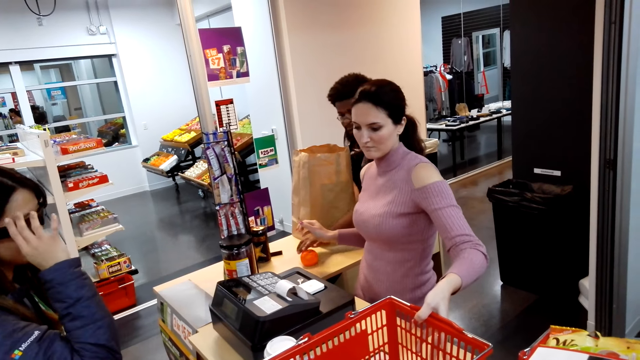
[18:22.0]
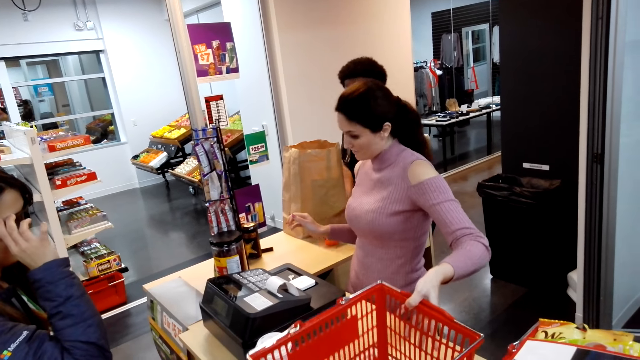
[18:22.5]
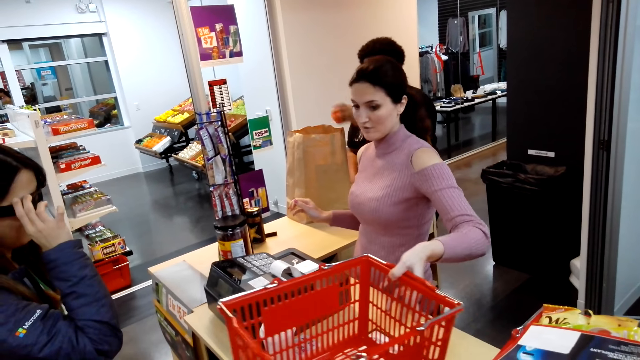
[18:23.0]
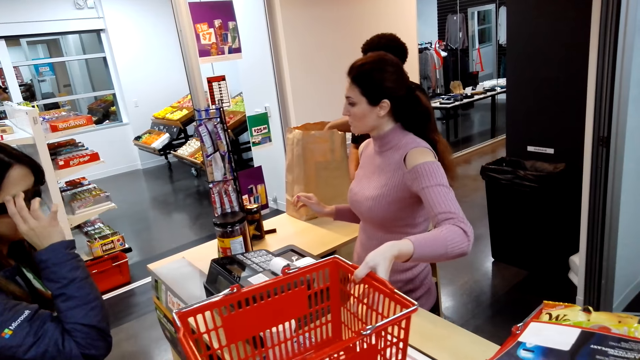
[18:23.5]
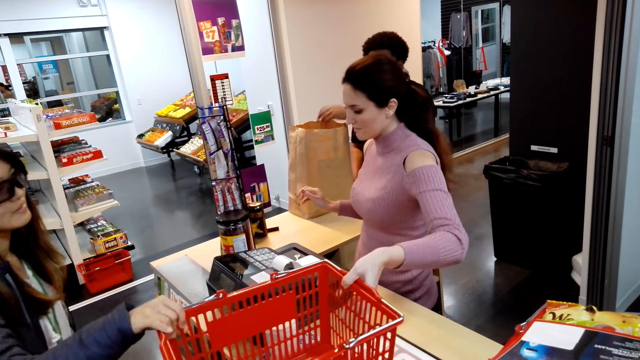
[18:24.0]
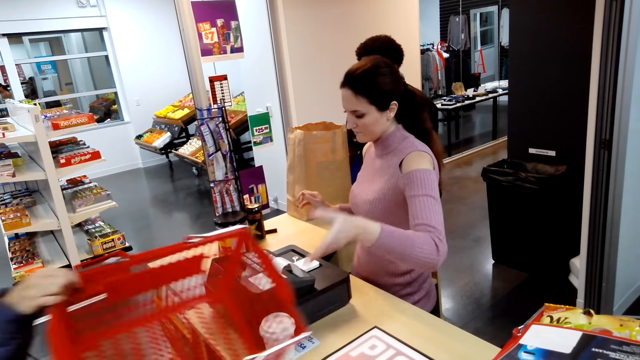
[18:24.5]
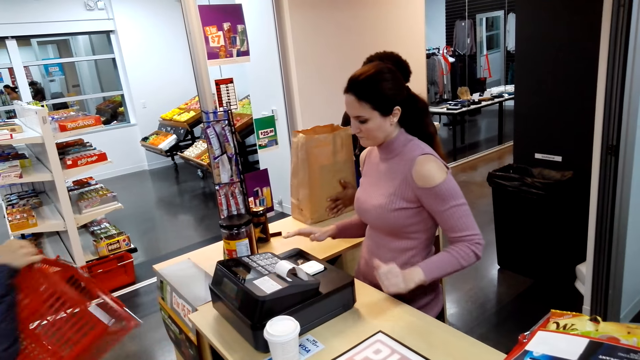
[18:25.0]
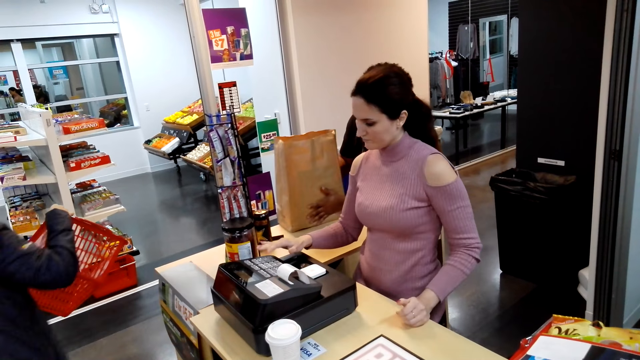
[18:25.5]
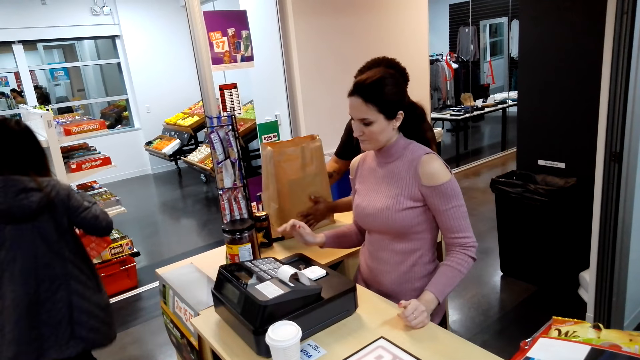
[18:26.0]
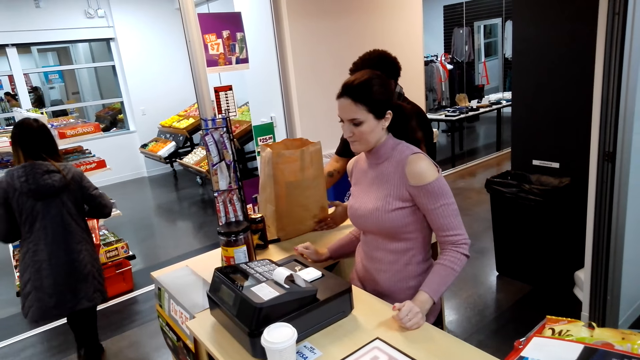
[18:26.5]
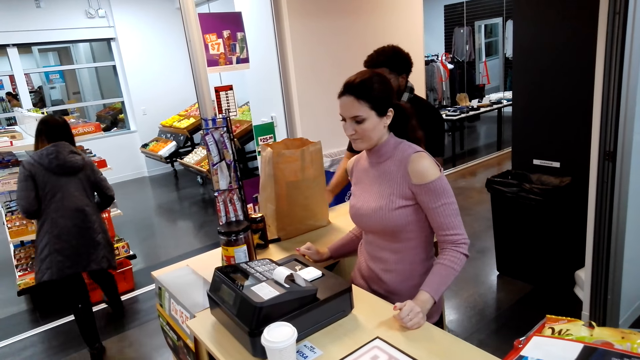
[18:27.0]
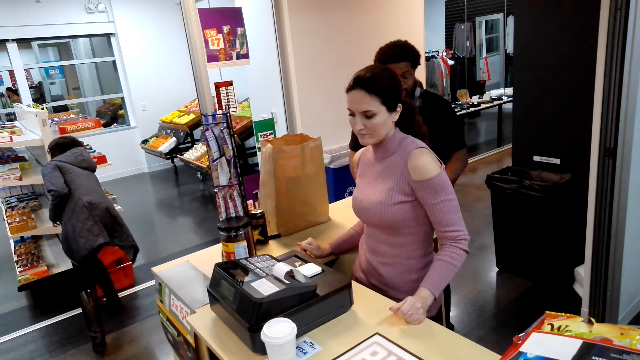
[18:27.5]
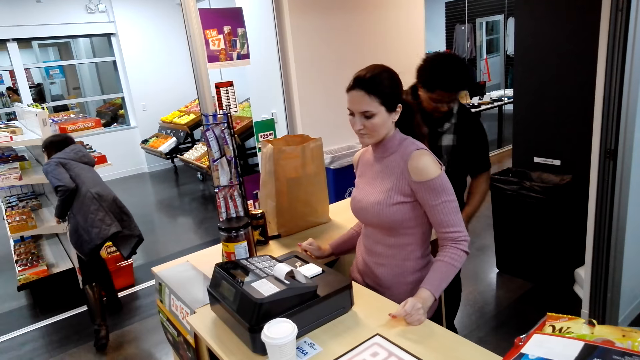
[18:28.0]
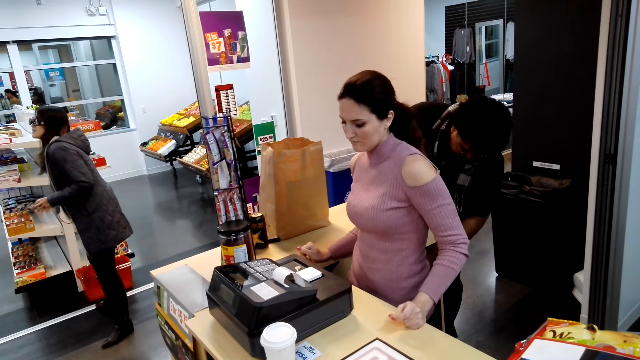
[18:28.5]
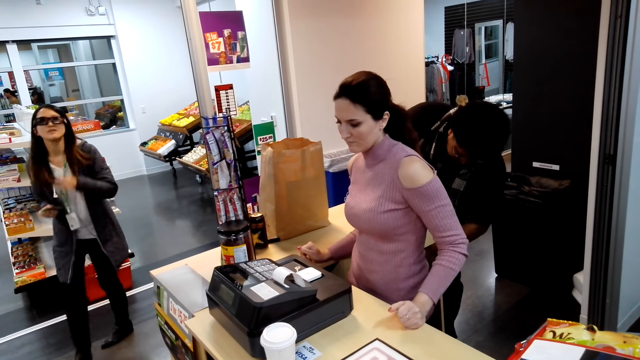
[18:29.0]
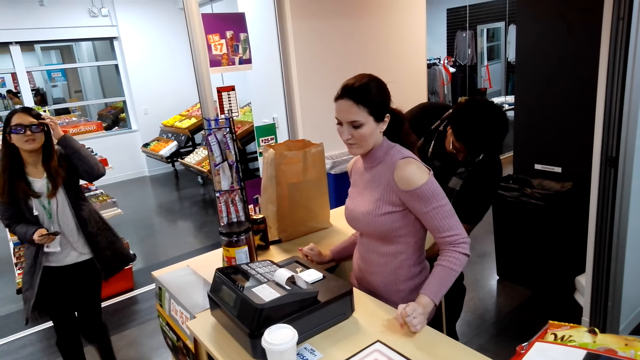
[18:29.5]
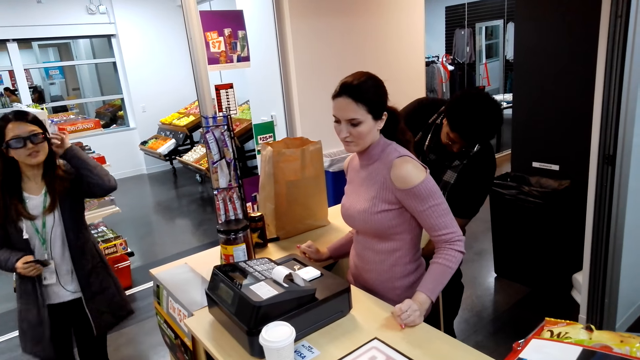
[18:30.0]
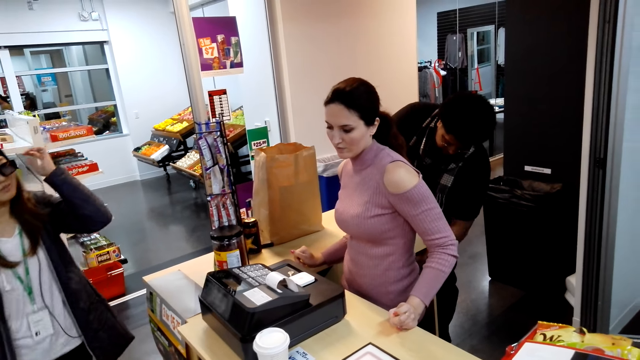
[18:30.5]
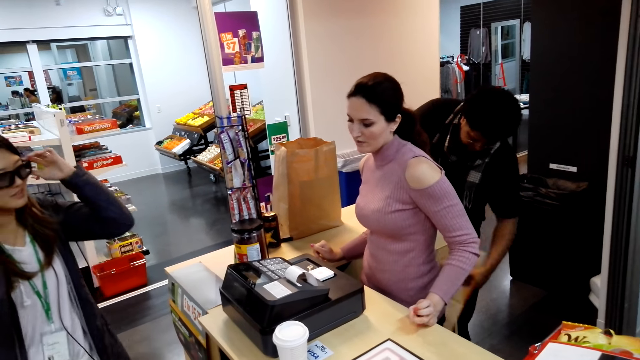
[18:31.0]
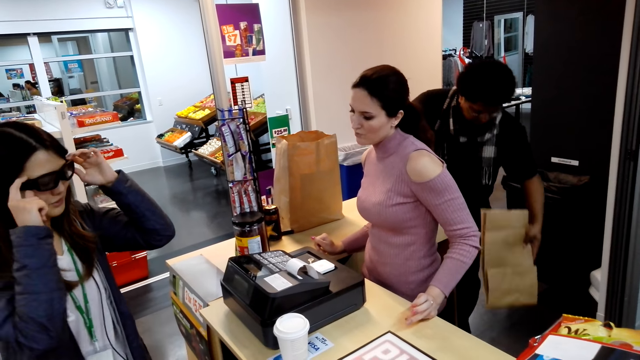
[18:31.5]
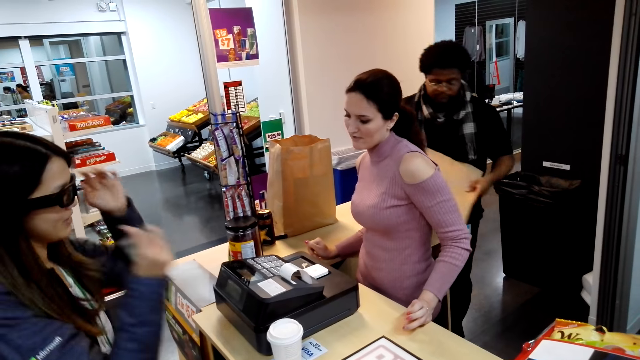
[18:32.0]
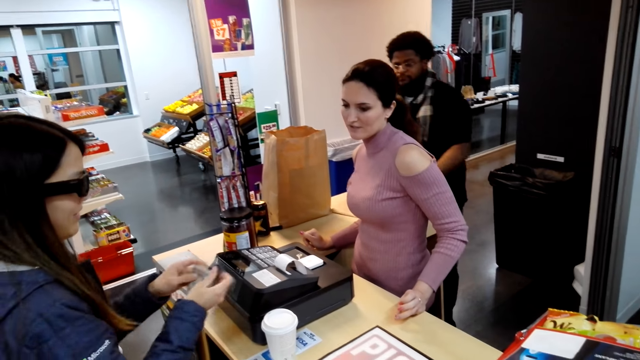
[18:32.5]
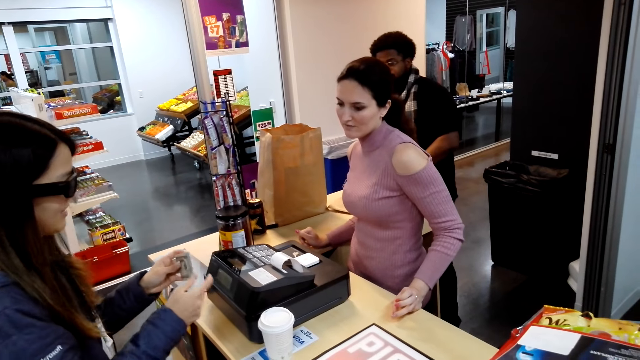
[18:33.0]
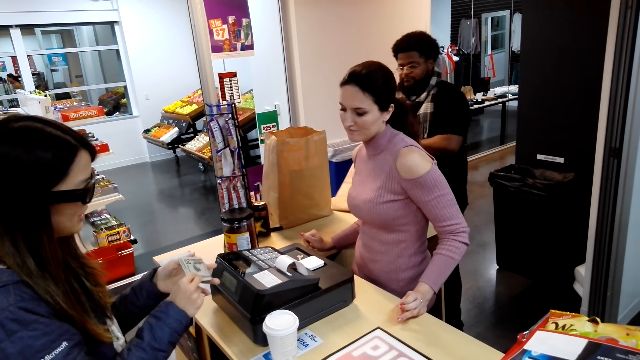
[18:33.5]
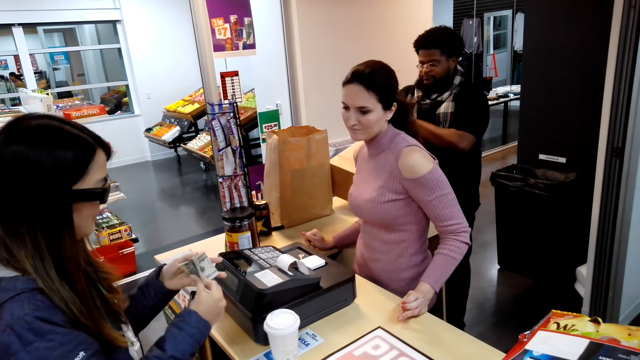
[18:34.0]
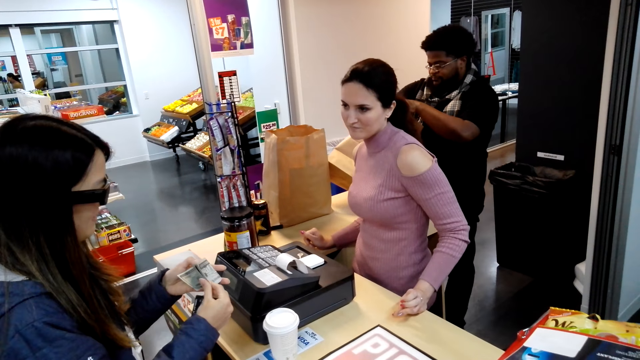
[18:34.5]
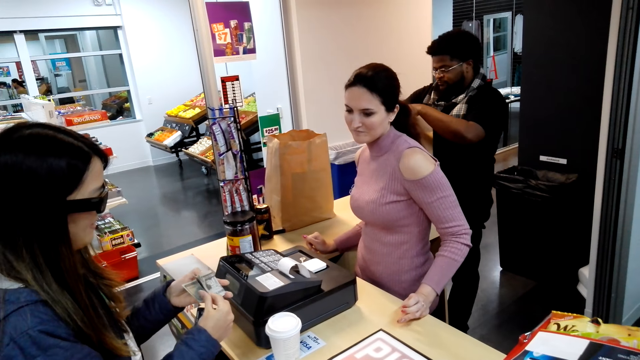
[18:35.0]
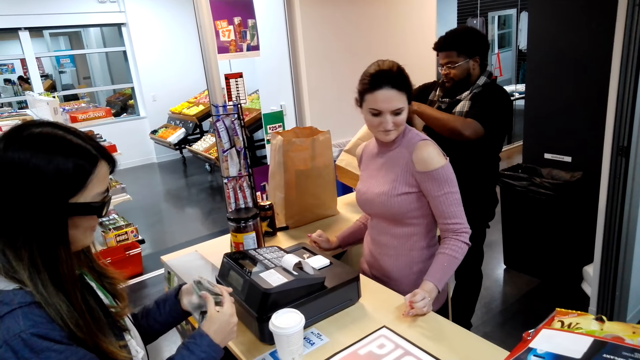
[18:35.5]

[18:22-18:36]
A woman holds the glasses. A man picks the item on the counter and places the item in the shopping bag. Another woman lifts the shopping basket. The first woman picks up the shopping basket and walks to the shelves. The man pushes the shopping bag on the counter. The first woman places the shopping basket inside the other basket. The man bends. The first woman walks to the counter, tucks her hair and holds the glasses. The man holds the shopping bag, stands upright and places the shopping bag on the counter. The first woman takes the money and counts the money. The man straightens the shopping bag.

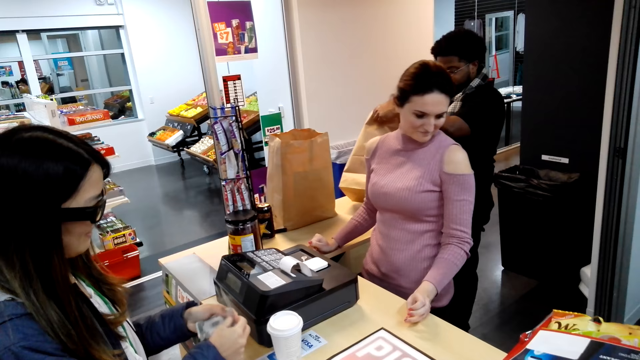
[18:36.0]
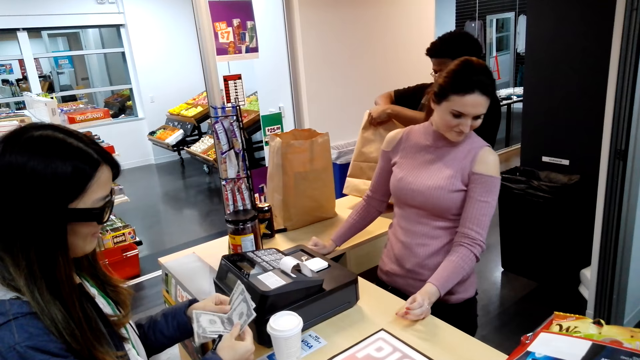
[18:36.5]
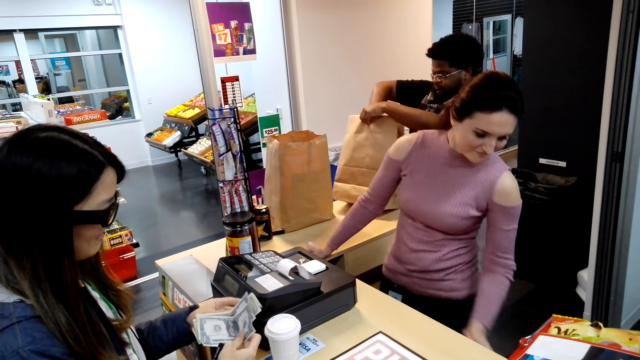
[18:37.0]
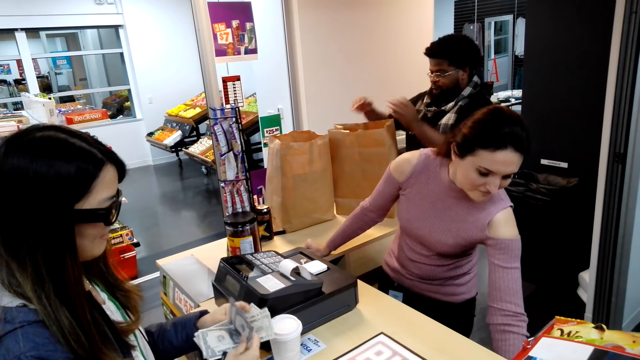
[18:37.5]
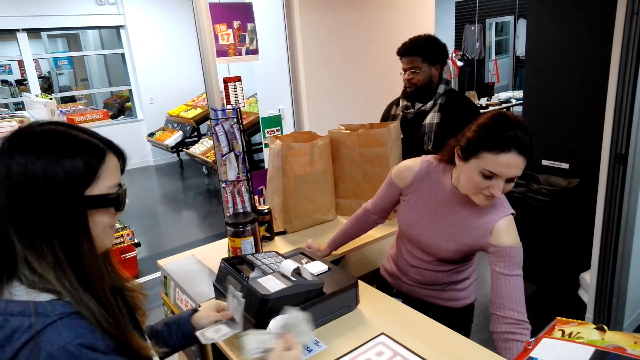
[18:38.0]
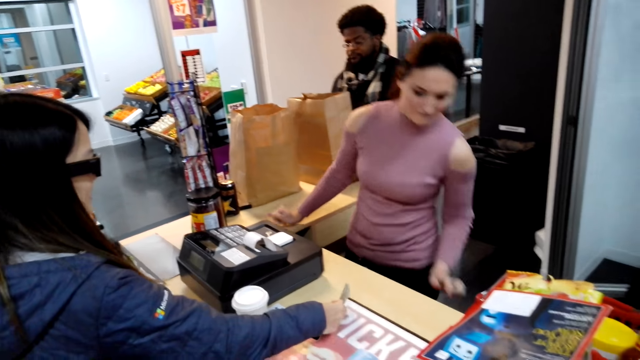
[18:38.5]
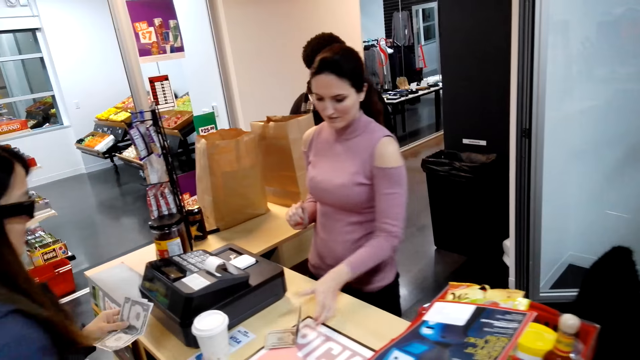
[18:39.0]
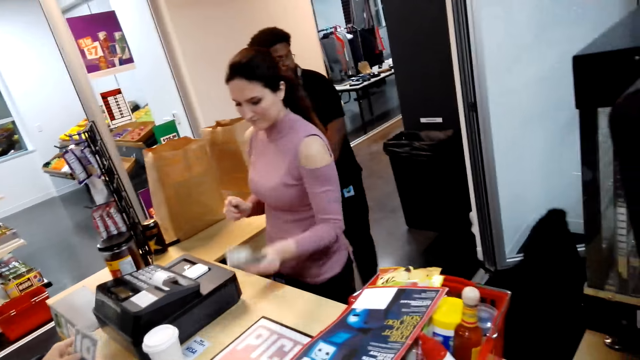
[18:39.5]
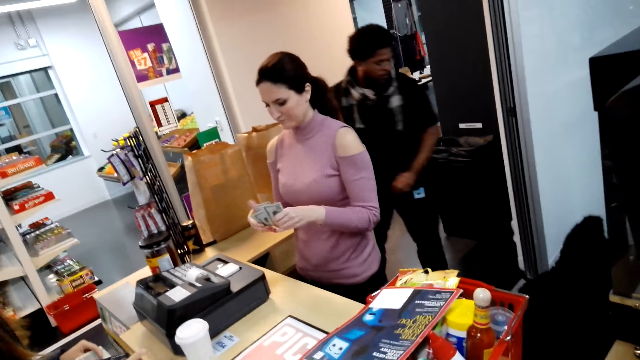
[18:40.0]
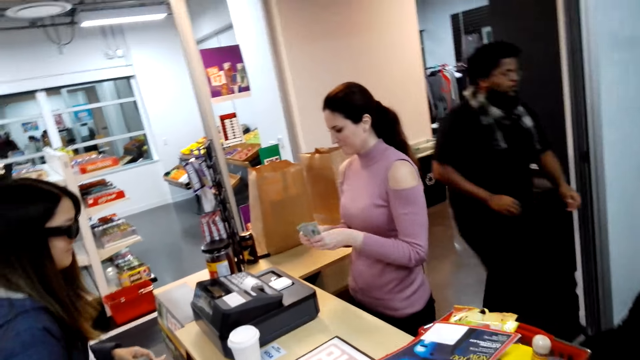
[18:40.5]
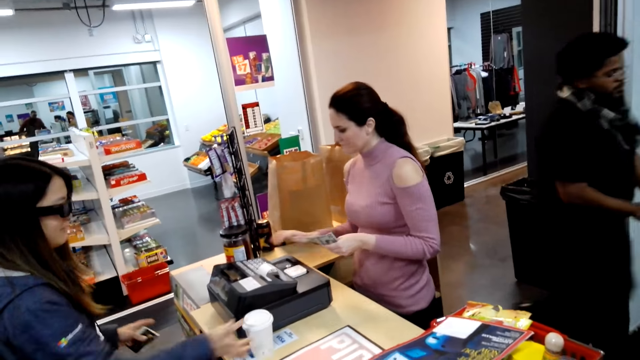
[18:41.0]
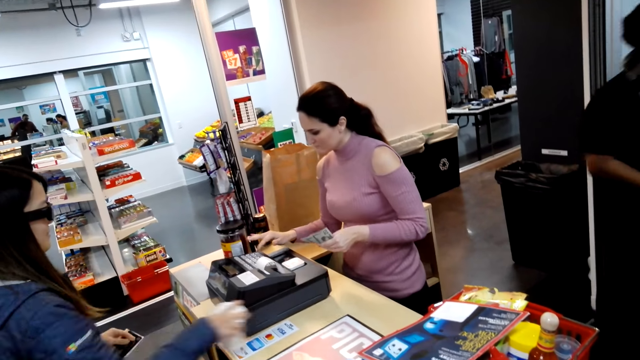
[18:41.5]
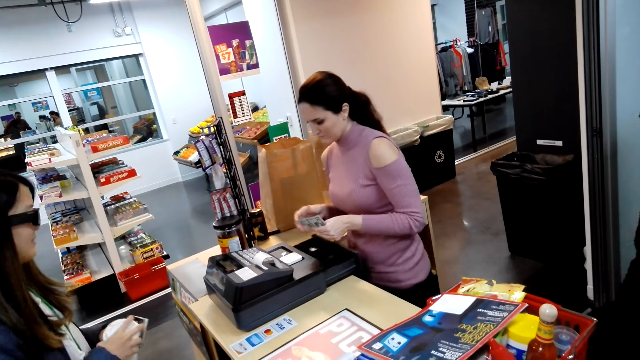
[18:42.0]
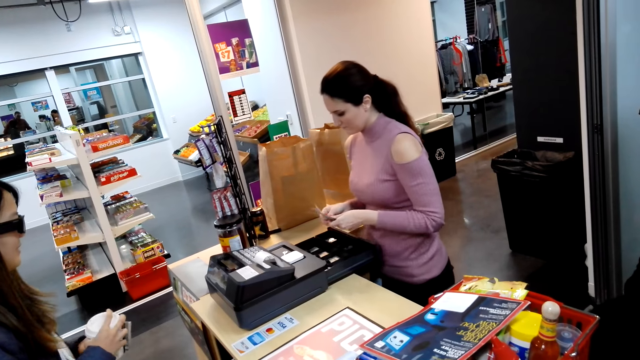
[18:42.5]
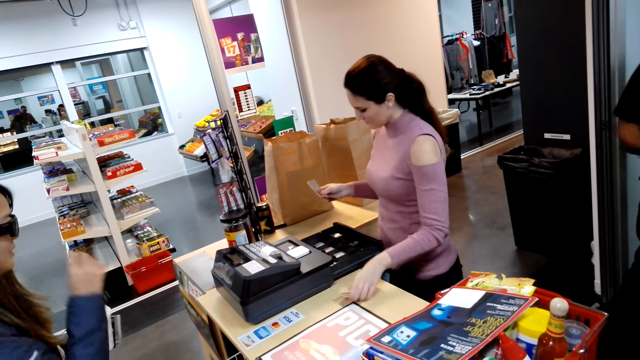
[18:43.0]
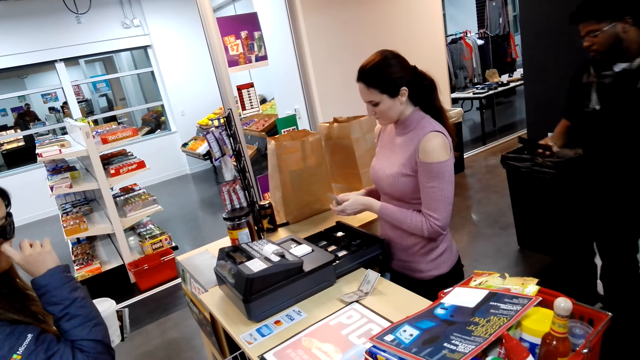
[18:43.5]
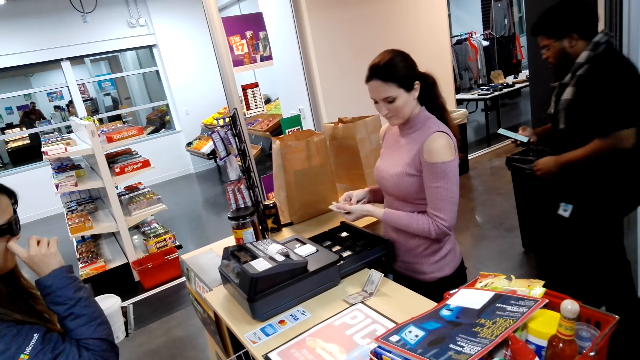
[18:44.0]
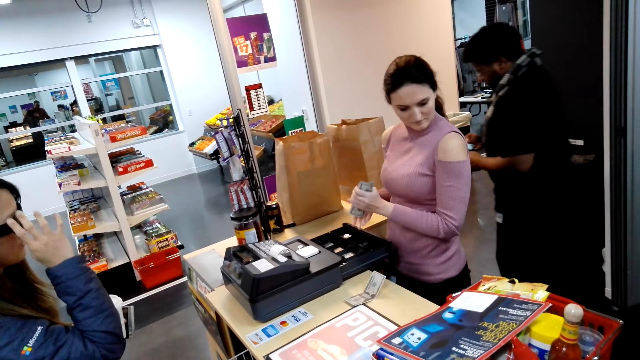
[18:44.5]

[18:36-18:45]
A woman moves her body. Another woman places the money on the counter. The first woman picks the money. A man walks around the counter. The first woman operates the machine. The other woman picks the coffee cup. The first woman places a note on the counter. The man operates the phone. The other woman touches her face with her finger.
